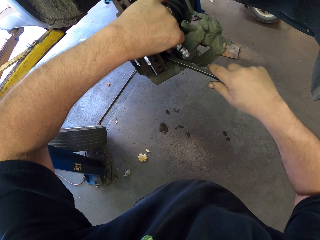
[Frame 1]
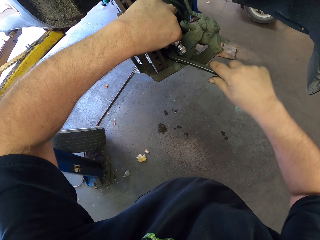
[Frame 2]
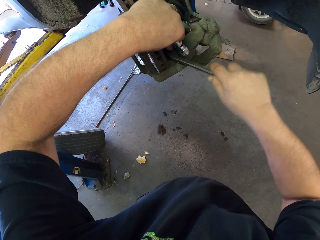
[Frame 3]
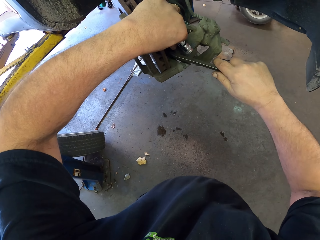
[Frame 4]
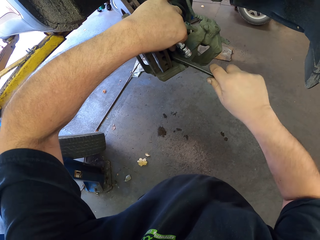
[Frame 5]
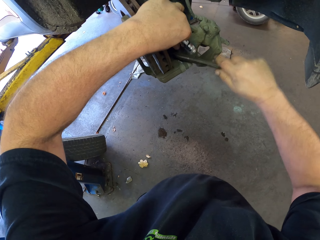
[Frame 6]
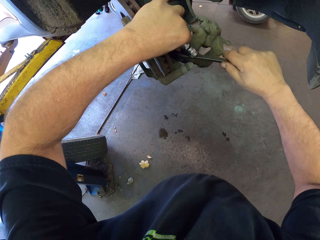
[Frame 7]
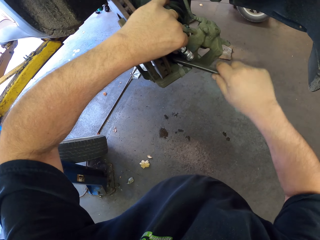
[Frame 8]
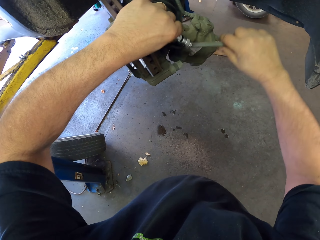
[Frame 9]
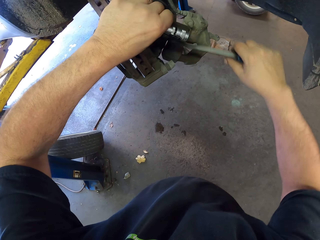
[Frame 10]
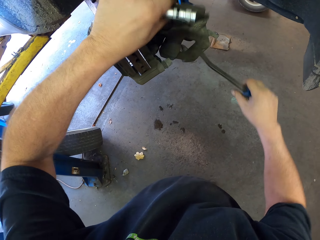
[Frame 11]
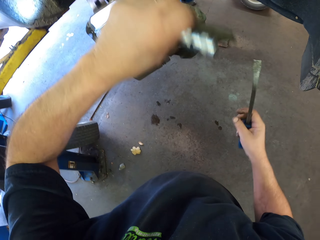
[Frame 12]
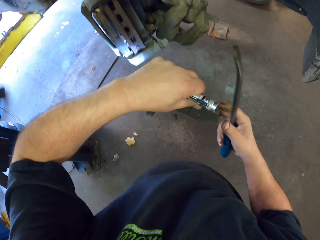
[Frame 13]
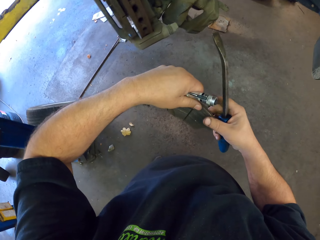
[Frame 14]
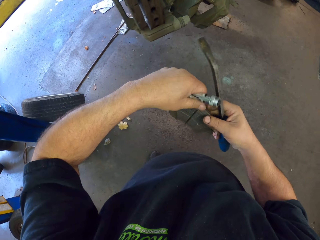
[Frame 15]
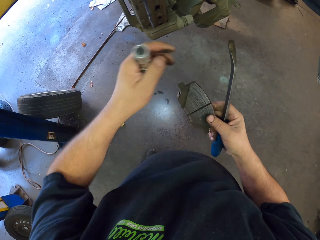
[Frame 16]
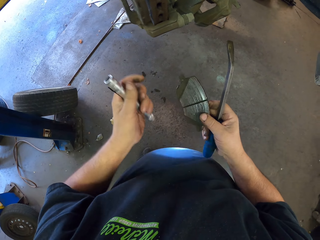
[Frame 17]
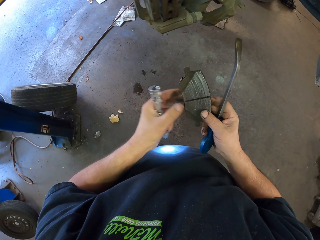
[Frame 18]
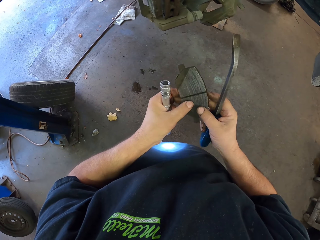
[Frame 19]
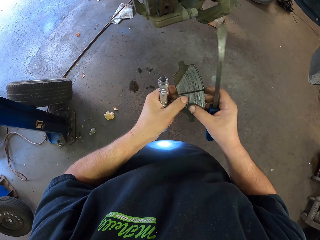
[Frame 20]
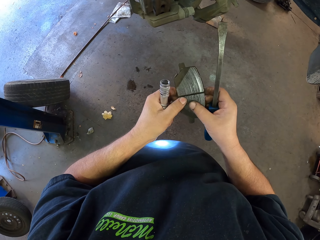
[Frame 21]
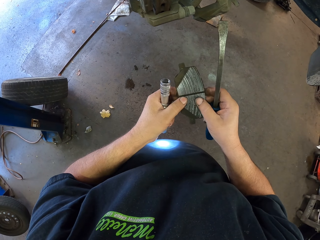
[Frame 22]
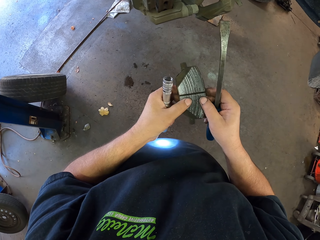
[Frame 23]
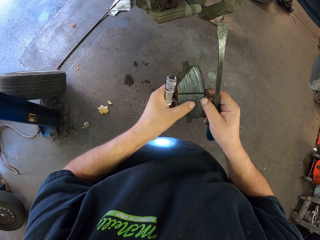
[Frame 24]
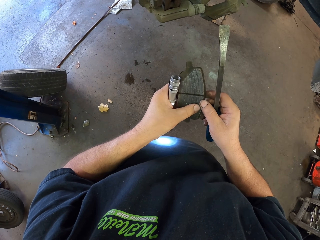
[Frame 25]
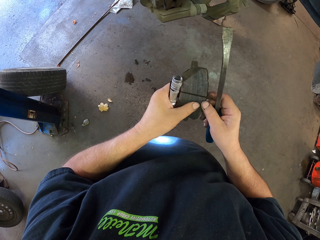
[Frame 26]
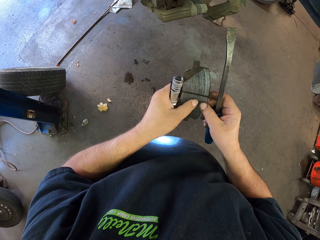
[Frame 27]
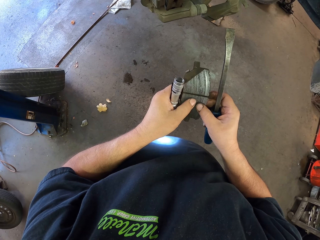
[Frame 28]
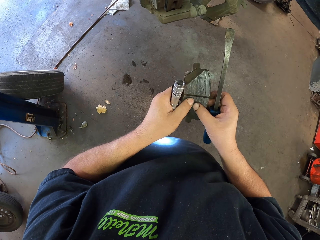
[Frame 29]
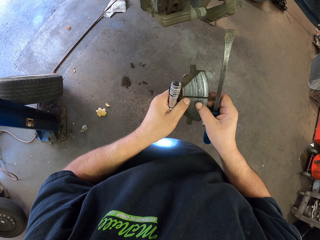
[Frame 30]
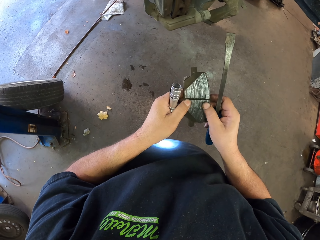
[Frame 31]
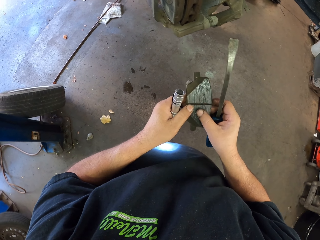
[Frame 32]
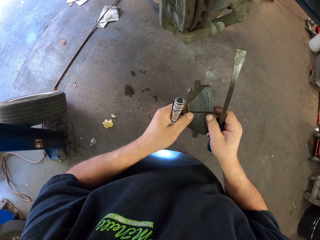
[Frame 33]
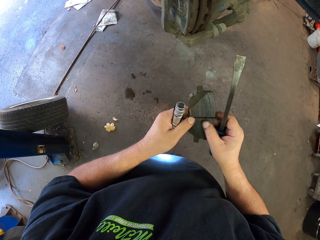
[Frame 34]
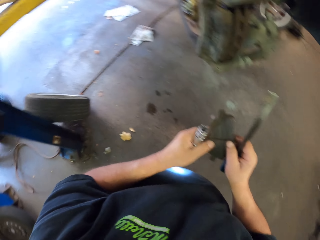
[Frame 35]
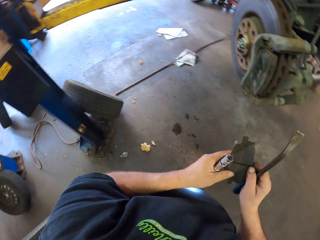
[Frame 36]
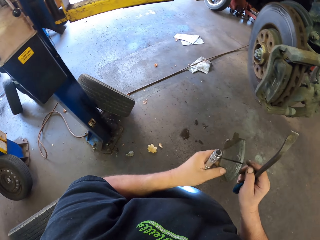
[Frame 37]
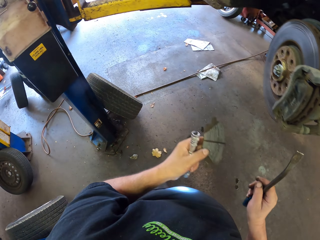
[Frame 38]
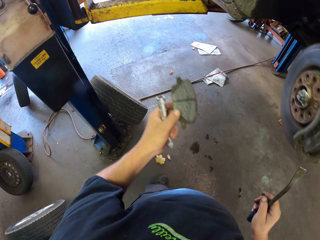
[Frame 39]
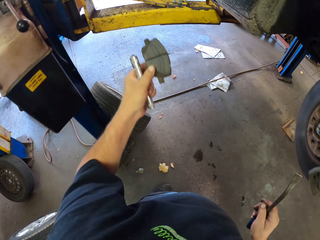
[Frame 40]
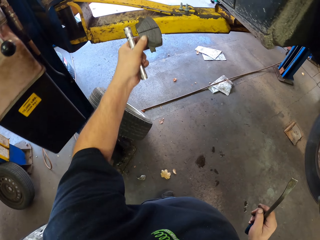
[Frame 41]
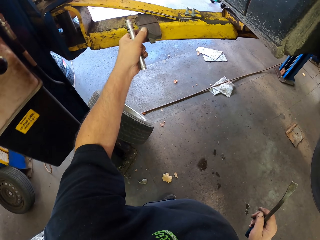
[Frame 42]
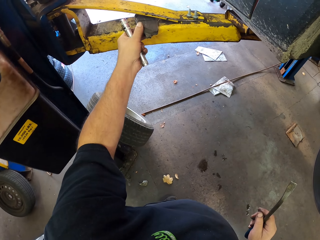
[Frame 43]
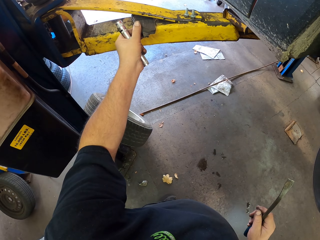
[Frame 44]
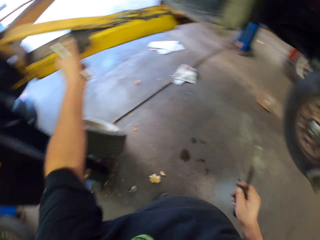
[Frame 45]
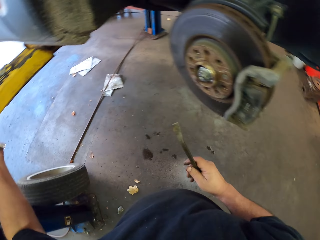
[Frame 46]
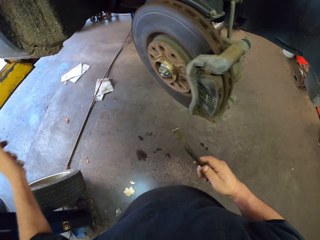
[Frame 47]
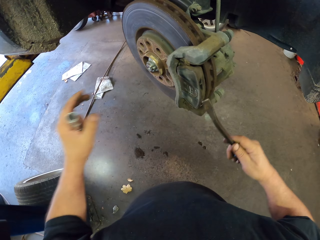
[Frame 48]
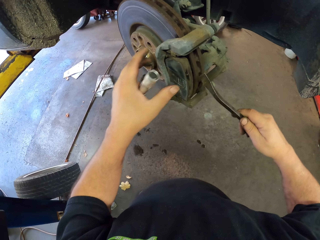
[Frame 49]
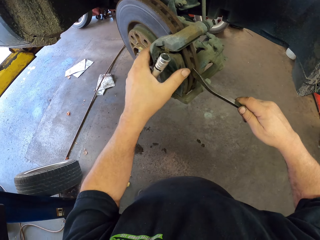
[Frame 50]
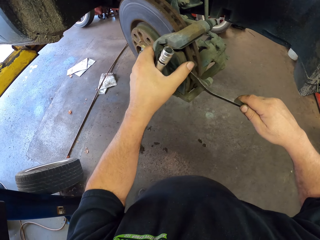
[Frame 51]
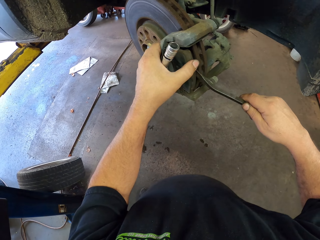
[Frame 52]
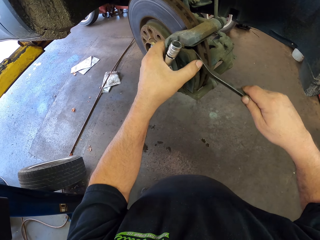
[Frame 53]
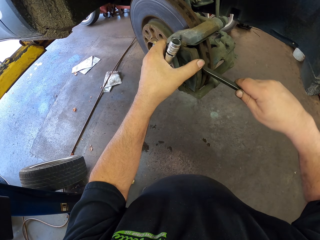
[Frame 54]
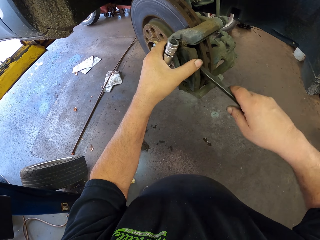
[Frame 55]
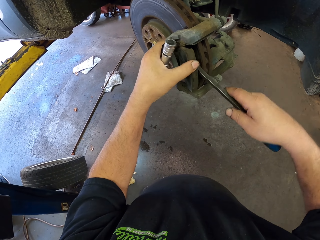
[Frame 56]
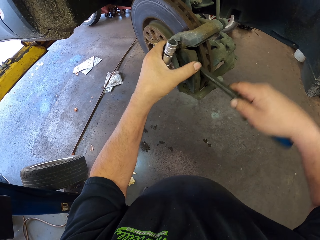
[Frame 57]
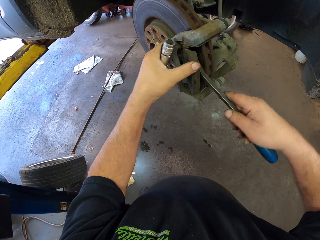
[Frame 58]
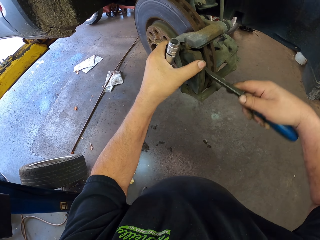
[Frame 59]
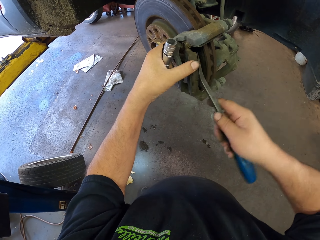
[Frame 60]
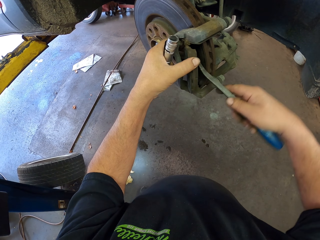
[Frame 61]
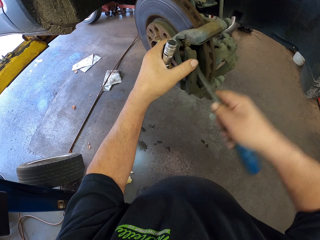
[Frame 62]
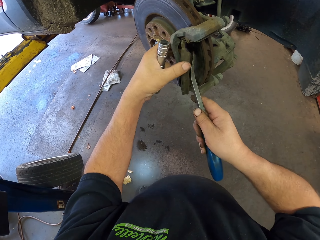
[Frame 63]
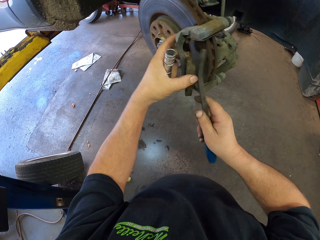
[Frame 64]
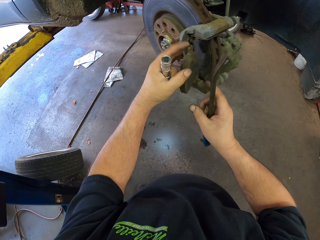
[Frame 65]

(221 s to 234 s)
The camera wearer inspects the brake pad in his hand. He removes the brake pad. He puts the brake pad down on a piece of steel. He separates the rotor and brake pads with a pry bar. He removes the brake pad.

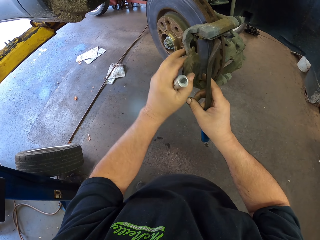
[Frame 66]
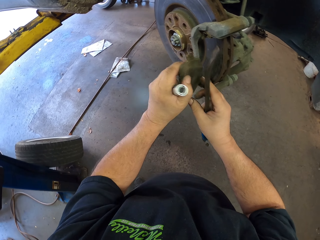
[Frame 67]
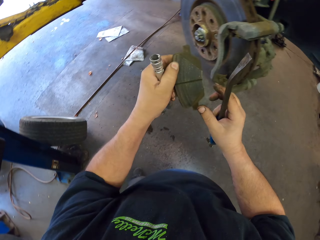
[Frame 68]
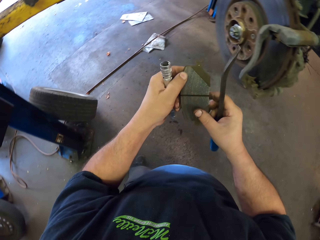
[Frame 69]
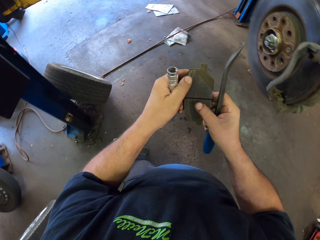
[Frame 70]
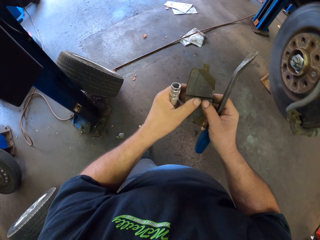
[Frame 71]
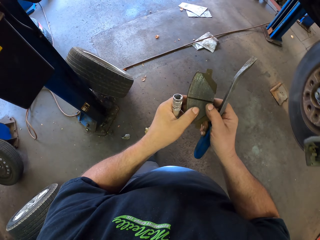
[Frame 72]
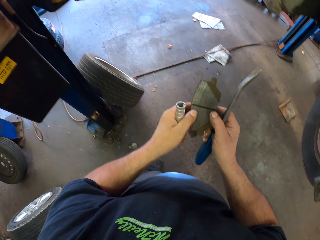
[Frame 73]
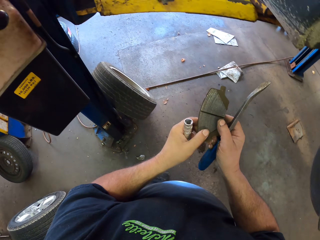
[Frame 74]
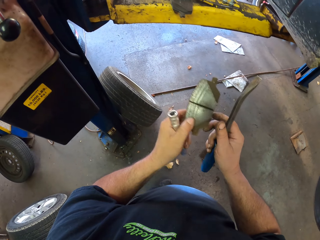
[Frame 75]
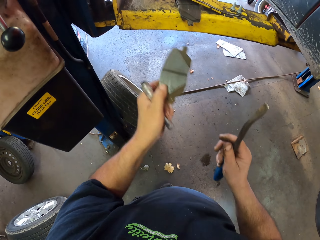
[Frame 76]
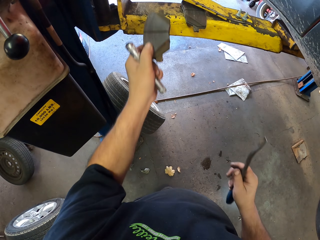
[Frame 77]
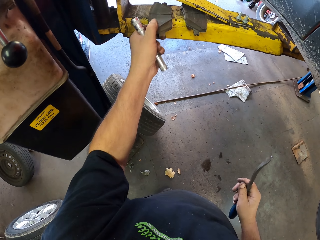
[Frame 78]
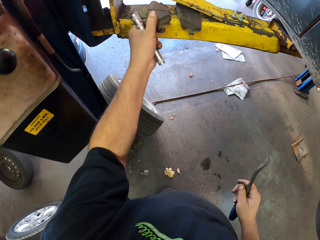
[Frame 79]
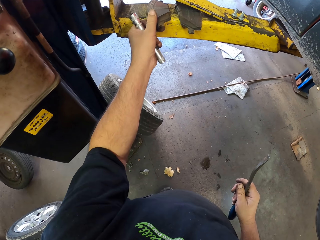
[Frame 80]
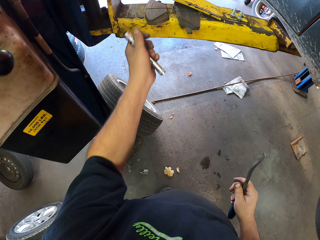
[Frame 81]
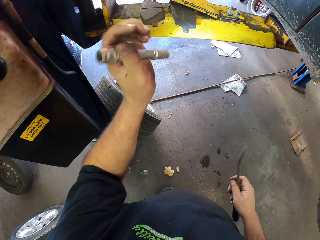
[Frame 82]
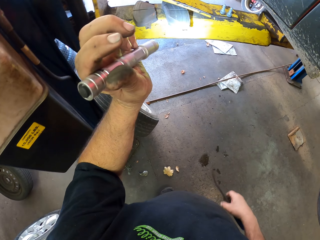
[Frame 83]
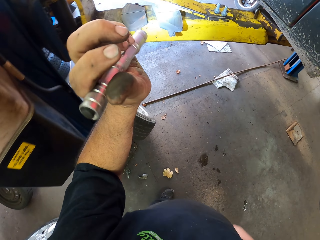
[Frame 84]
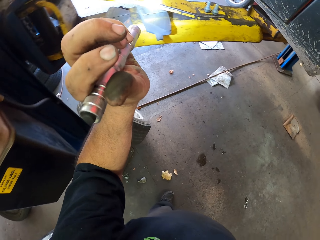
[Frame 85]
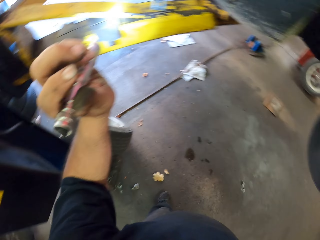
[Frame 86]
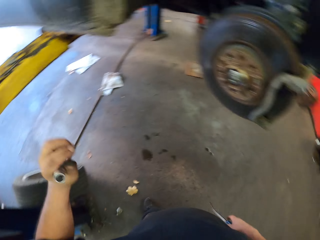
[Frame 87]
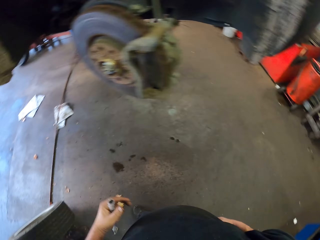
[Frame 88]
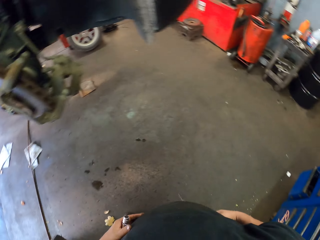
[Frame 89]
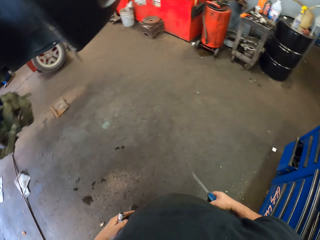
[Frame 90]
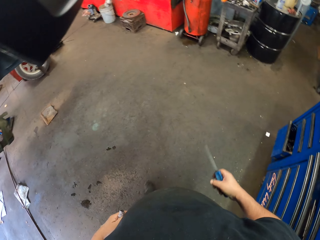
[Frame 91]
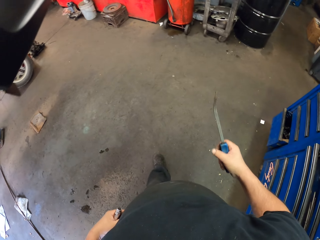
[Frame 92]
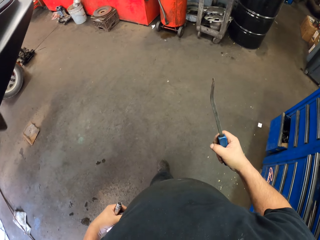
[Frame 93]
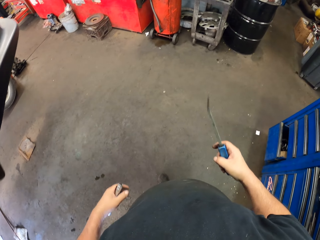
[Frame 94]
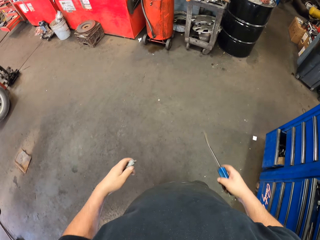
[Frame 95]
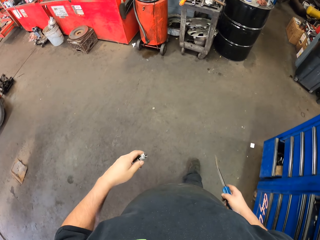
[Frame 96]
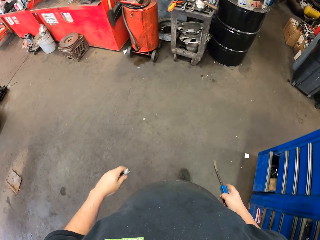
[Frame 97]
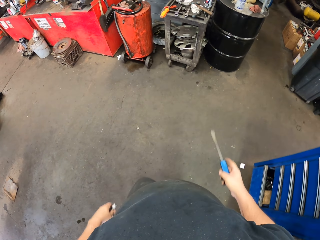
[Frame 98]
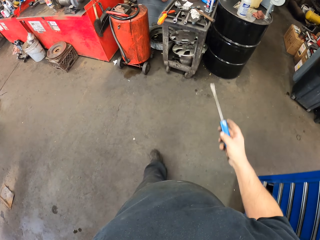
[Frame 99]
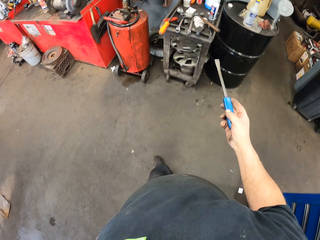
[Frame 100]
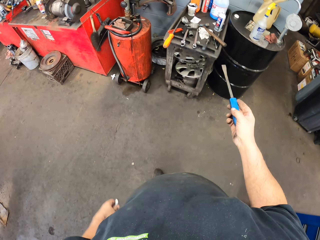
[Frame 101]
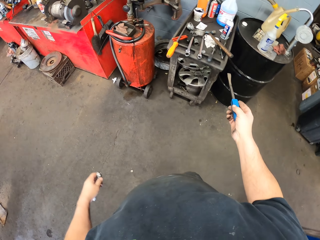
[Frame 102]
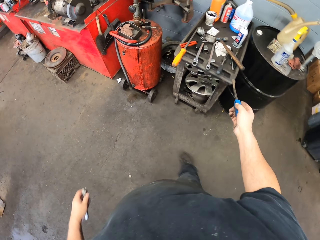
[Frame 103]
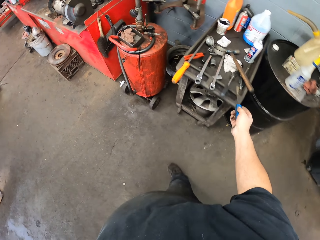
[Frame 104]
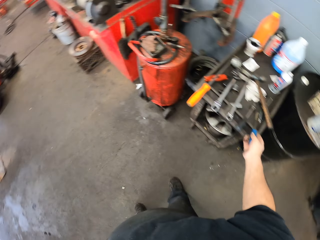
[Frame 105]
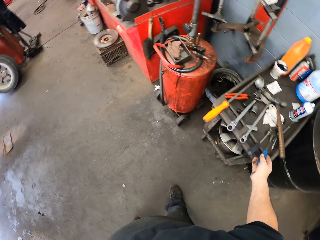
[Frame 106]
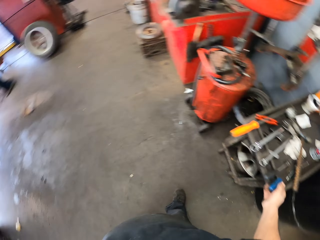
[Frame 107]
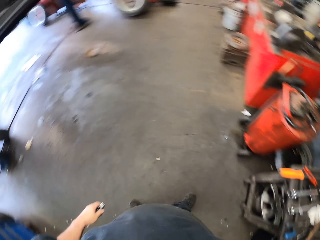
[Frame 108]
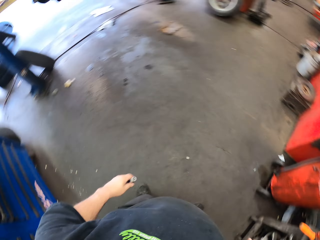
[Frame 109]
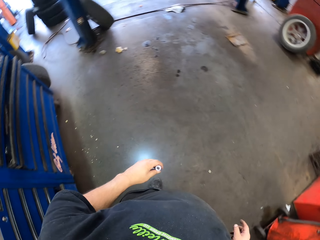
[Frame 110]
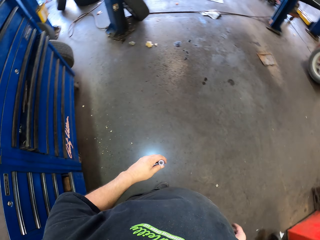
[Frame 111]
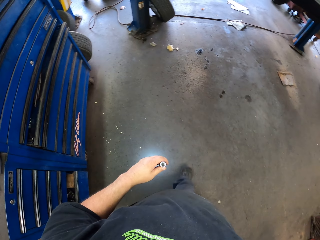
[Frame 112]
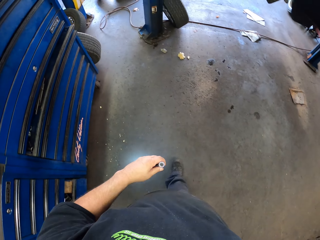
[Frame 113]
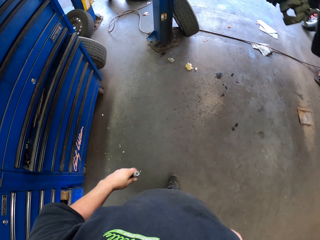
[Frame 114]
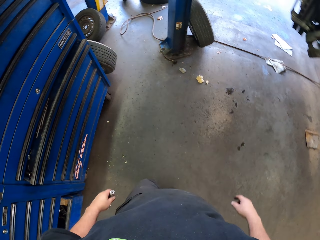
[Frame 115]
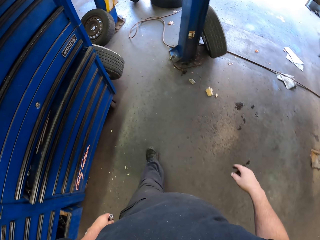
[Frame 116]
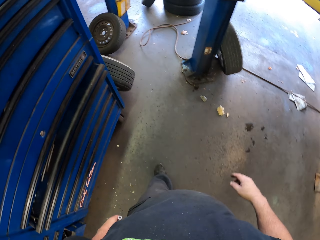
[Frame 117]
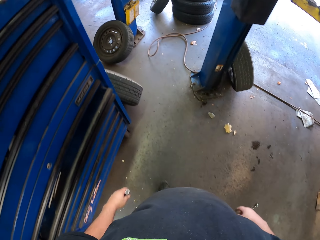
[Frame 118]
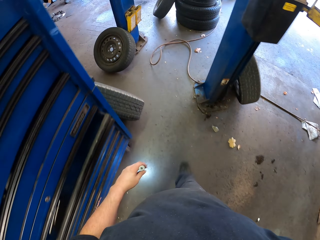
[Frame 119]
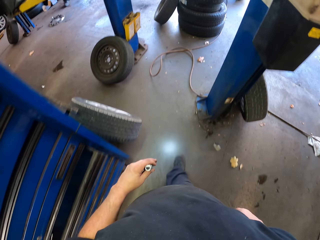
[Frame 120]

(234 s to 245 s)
The camera wearer puts the brake pad on the car lifter. He inspects the brake pad in his hand. He removes the brake pad. He puts the brake pad down on a piece of steel. He flashes the brake pads with the flashlight. He walks in the garage. He puts the pry bar on the tool table. He walks in the garage with the flashlight.
